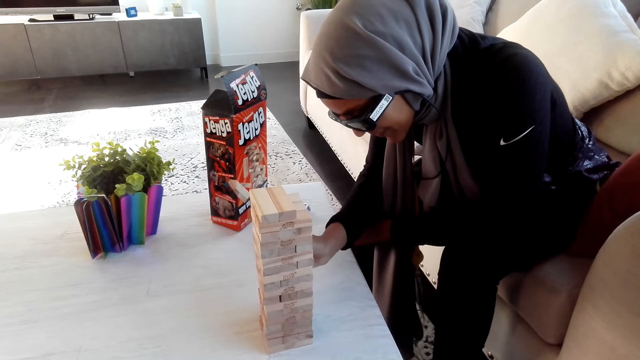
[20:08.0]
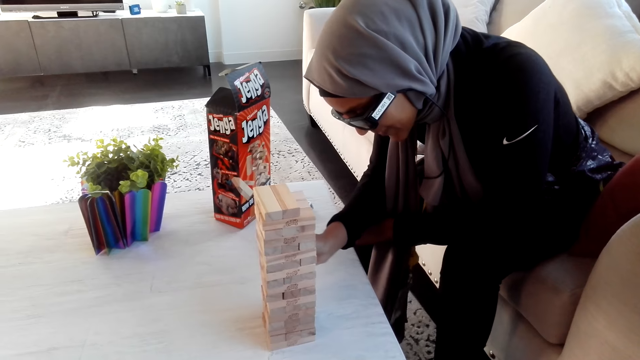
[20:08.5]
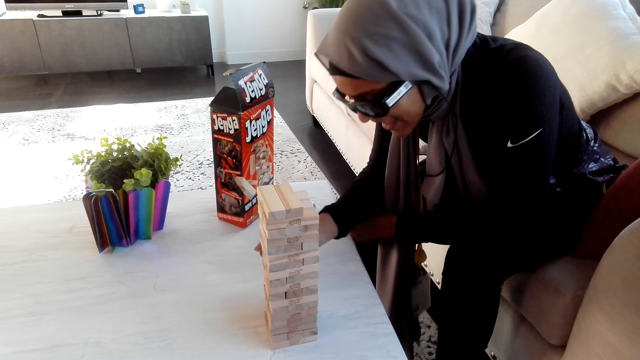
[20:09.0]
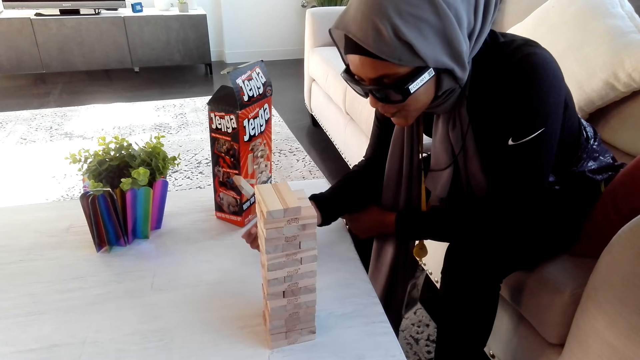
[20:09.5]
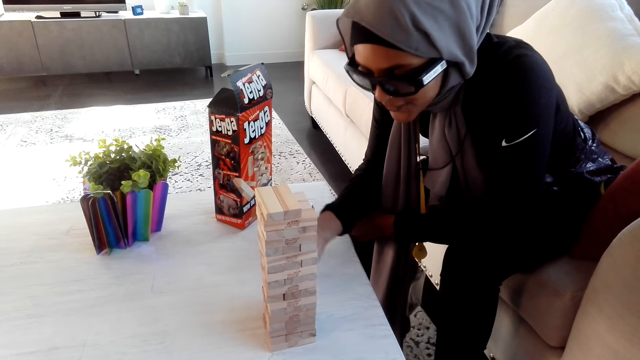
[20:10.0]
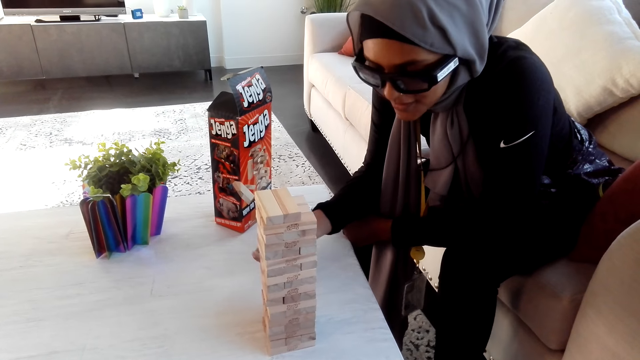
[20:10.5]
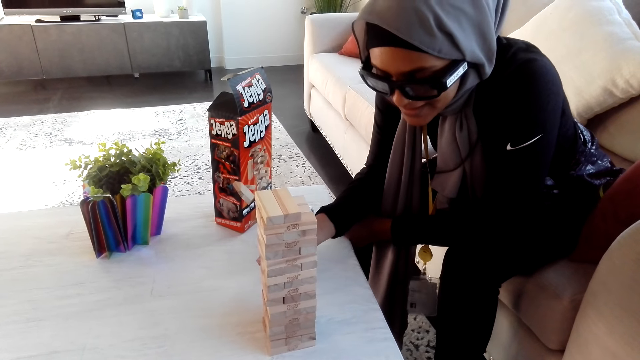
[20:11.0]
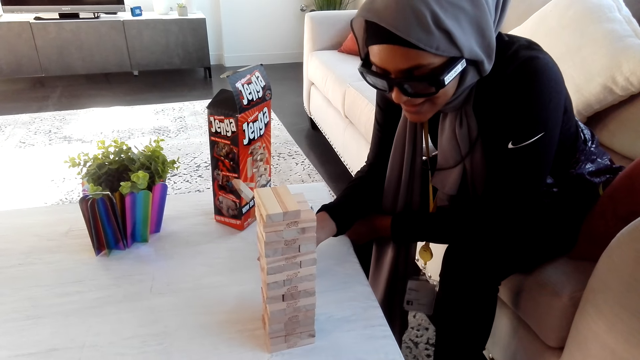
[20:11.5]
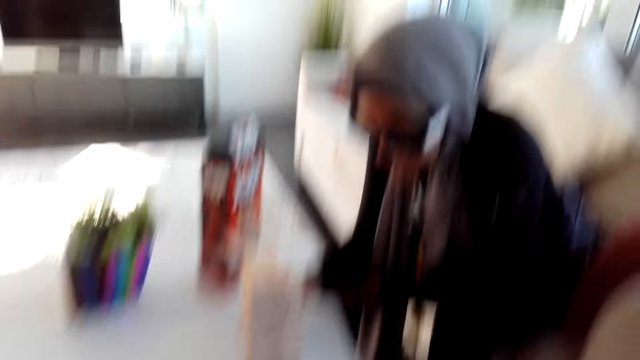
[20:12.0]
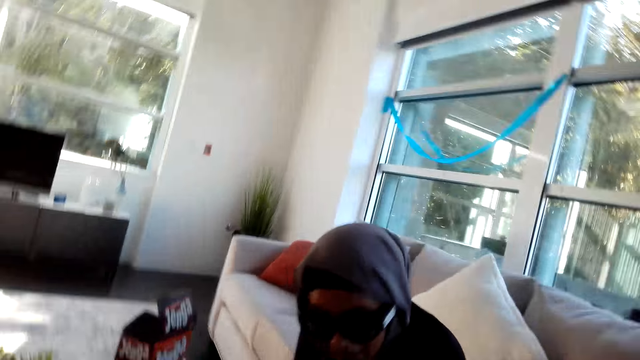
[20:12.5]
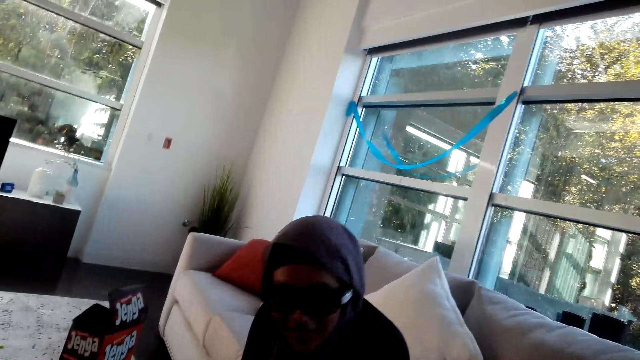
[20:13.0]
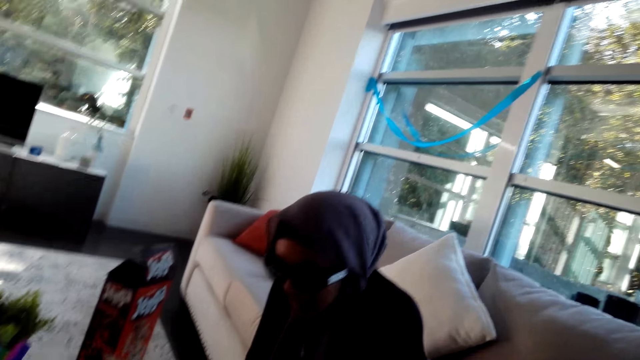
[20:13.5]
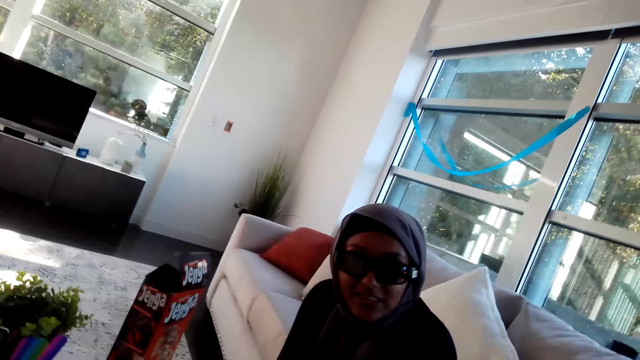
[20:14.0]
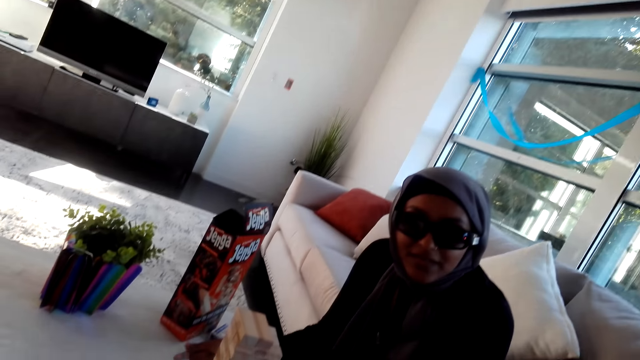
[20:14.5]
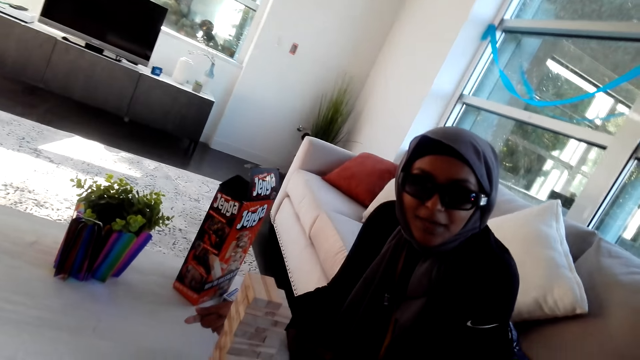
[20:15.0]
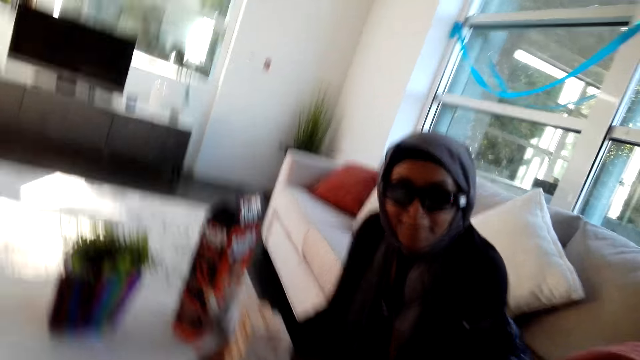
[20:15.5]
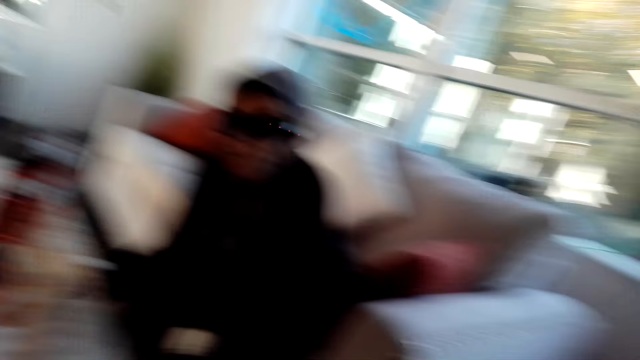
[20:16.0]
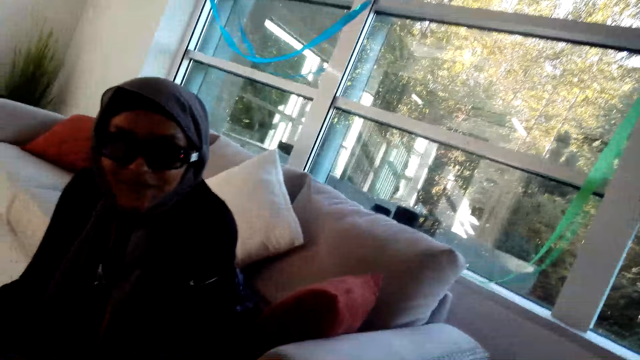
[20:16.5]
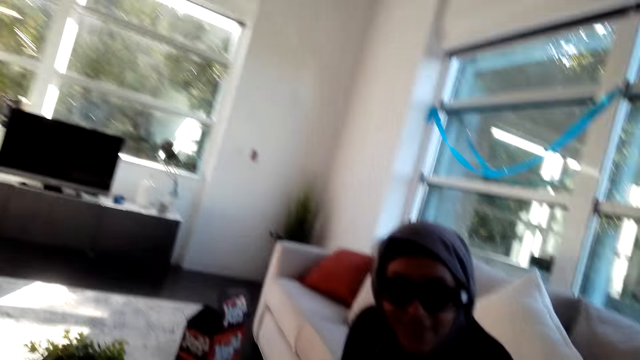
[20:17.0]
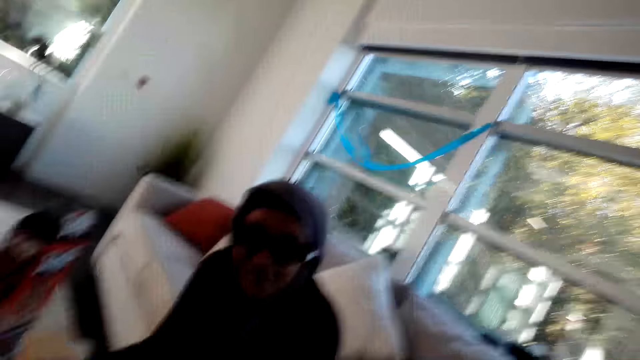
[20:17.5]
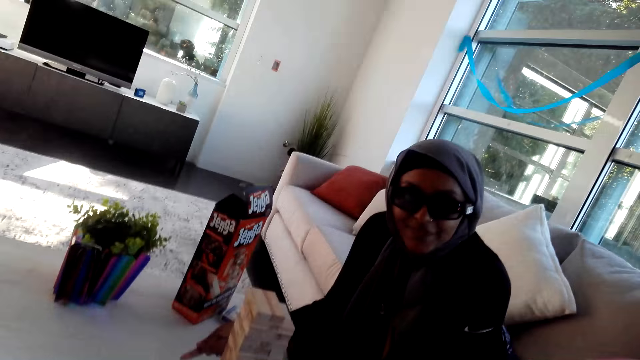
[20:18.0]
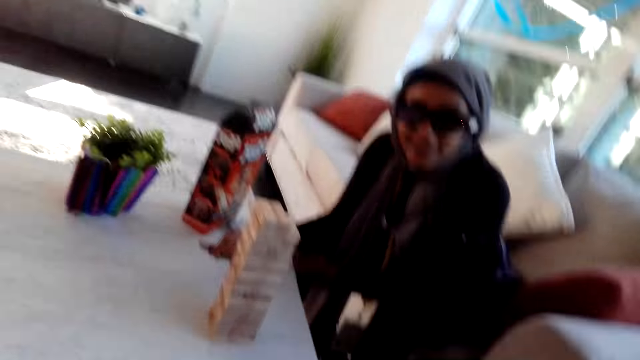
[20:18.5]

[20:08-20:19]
The lady removes a wooden bar. The lady holds the bricks. The lady talks to the camera wearer. The camera wearer looks around.

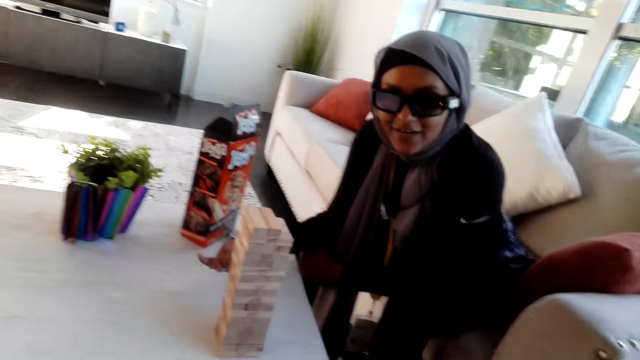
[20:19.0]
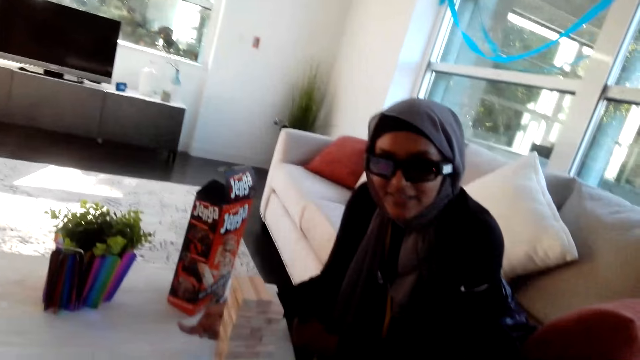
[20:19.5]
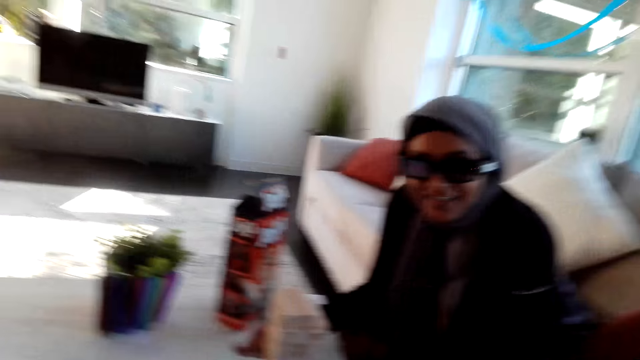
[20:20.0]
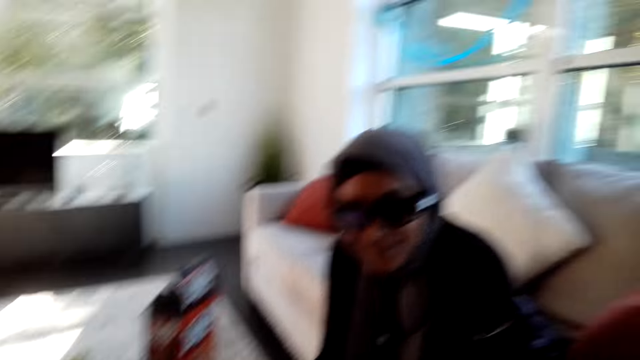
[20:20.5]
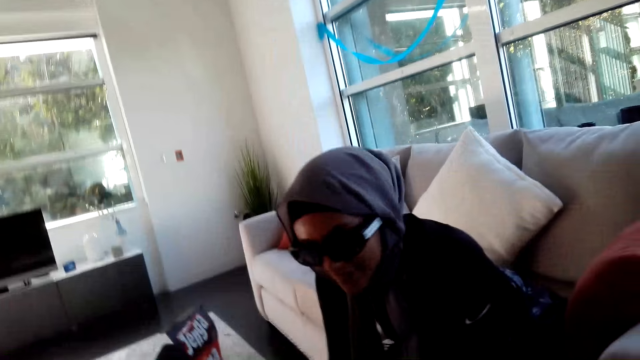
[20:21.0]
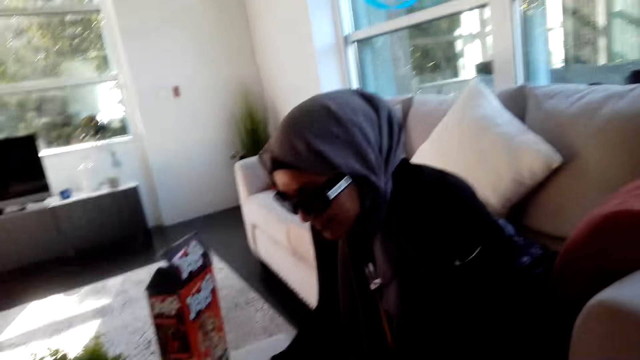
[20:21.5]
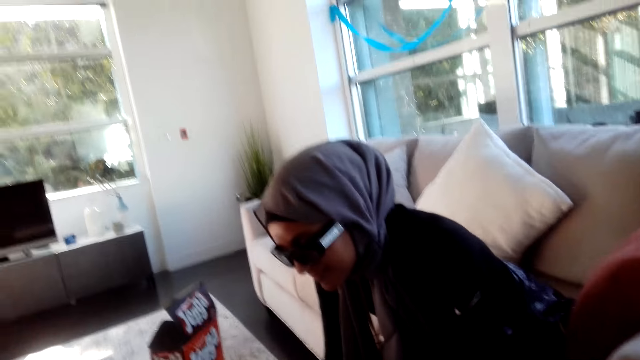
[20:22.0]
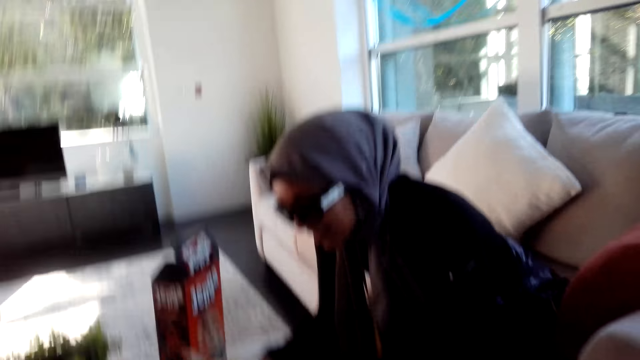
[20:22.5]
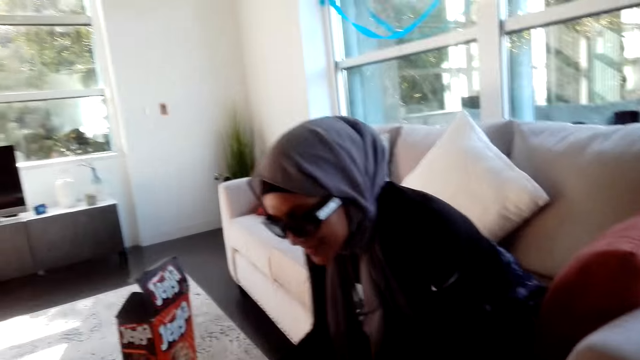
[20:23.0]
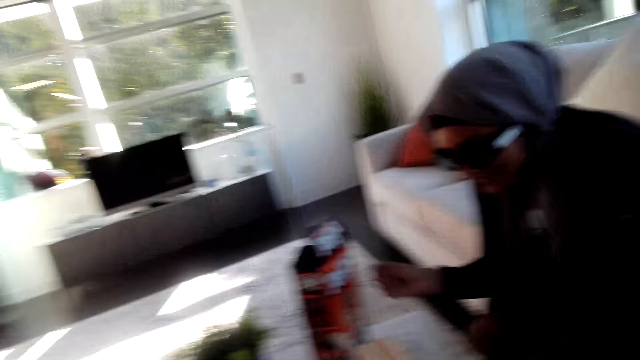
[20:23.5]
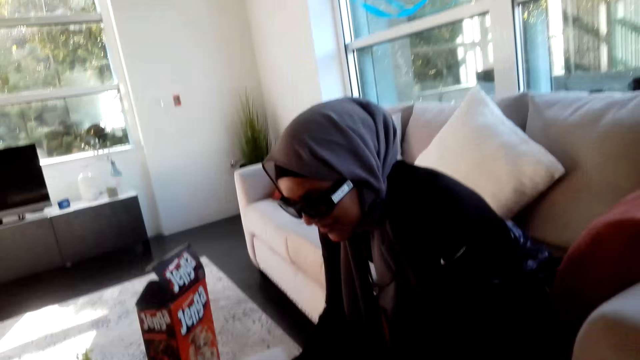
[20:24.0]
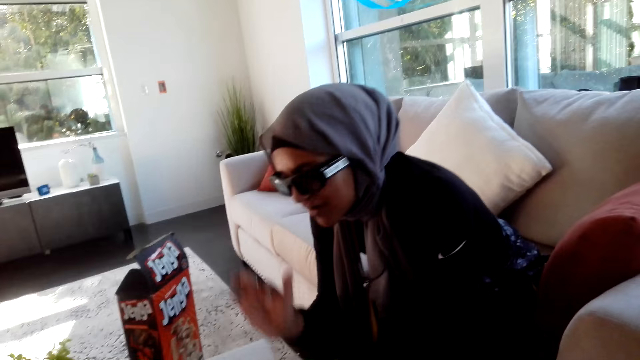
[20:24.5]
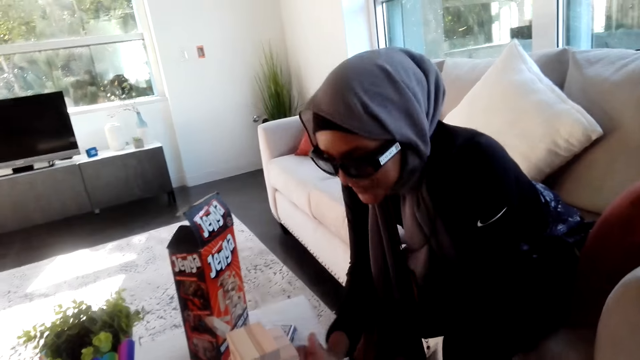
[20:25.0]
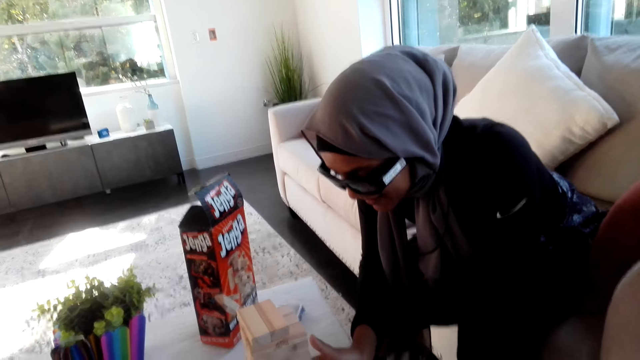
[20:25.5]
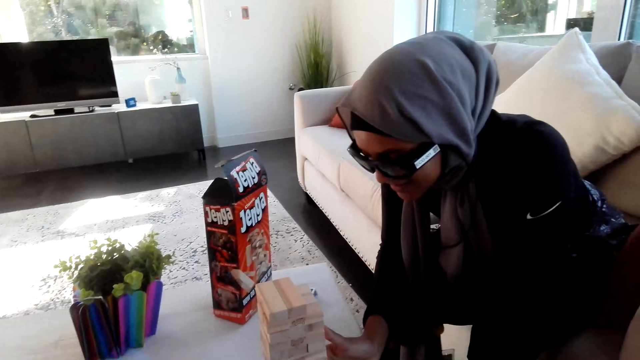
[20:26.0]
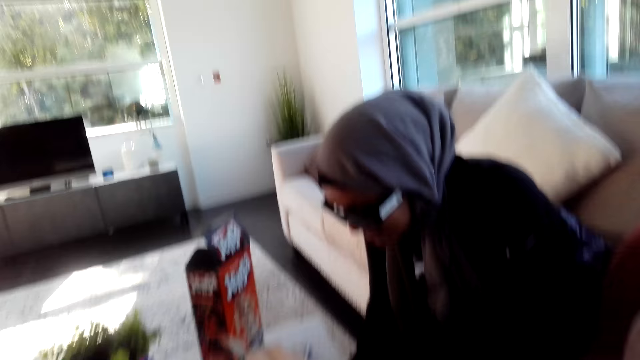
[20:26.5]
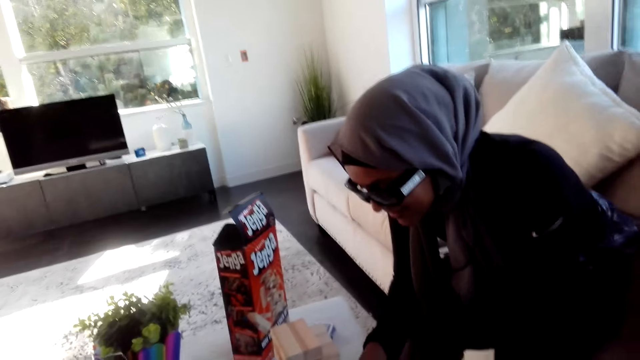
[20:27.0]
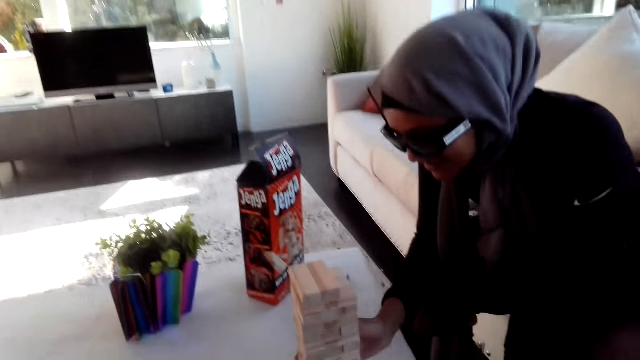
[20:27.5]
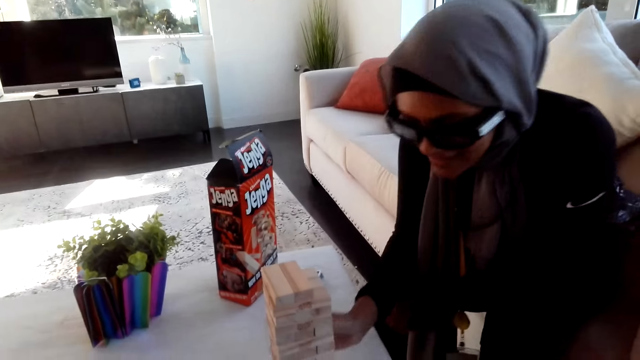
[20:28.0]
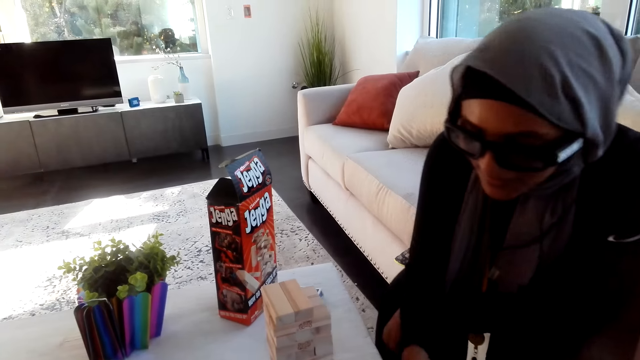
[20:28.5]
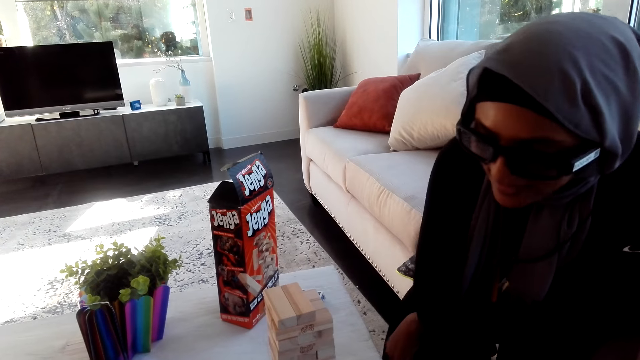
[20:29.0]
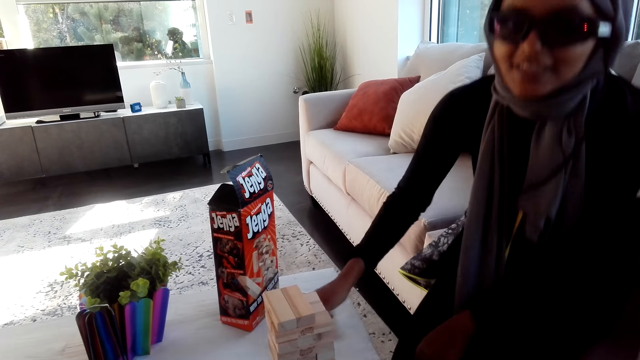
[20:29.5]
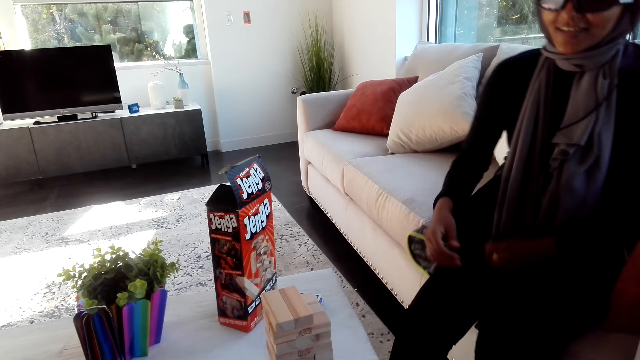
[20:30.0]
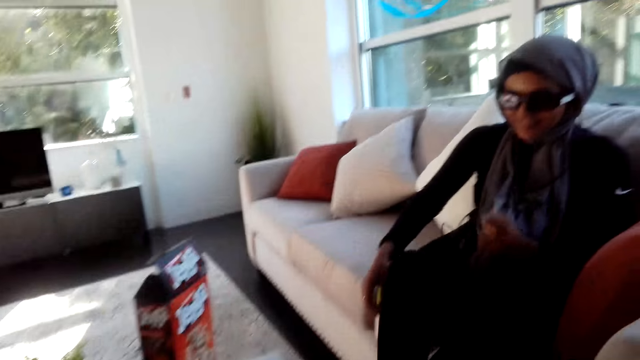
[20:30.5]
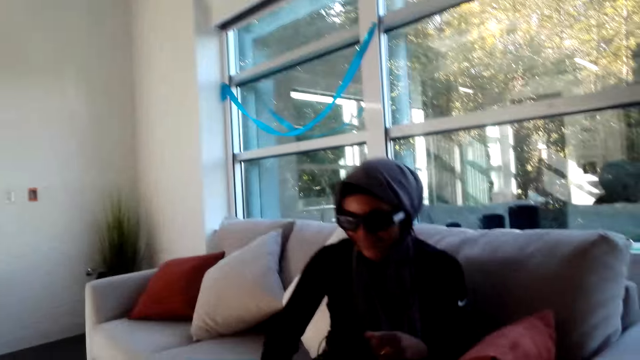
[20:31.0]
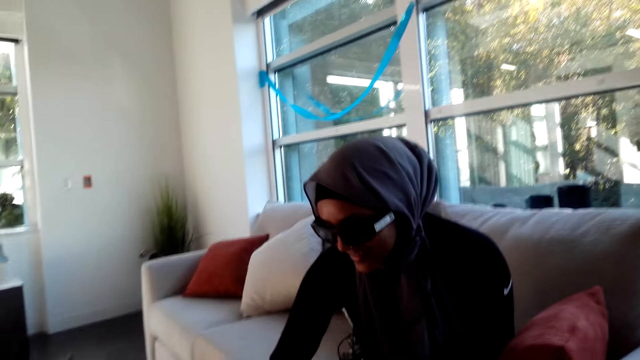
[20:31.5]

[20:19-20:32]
The lady focuses on bricks. The lady removes a wooden bar. The lady moves backwards.
